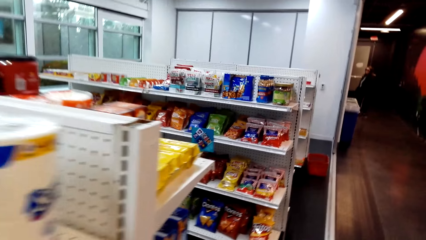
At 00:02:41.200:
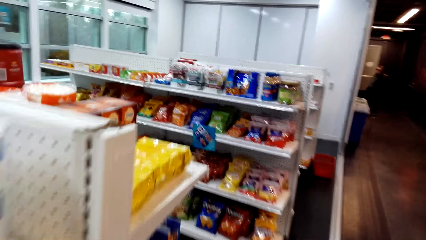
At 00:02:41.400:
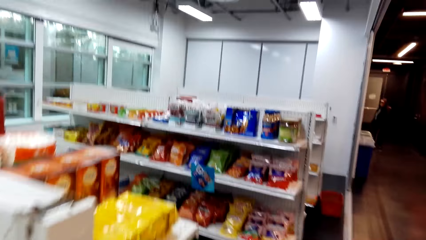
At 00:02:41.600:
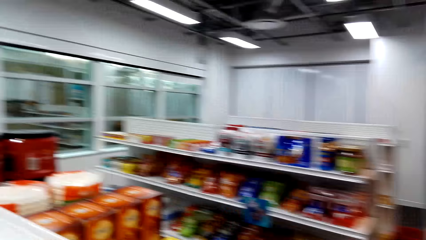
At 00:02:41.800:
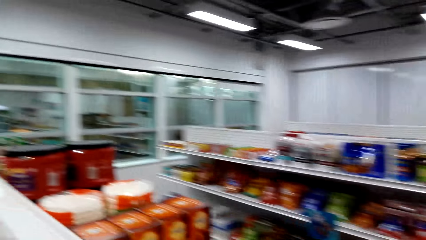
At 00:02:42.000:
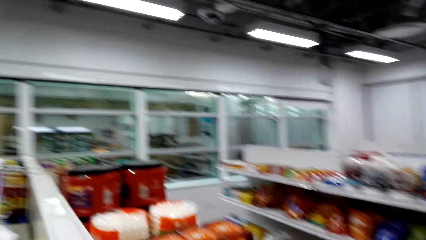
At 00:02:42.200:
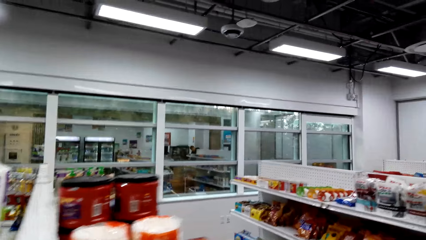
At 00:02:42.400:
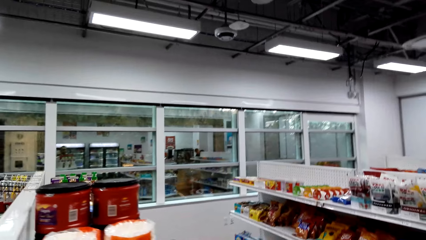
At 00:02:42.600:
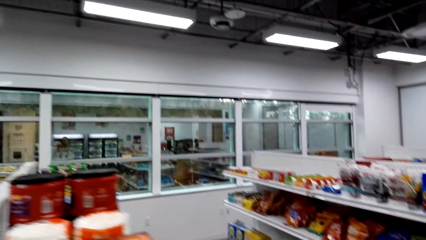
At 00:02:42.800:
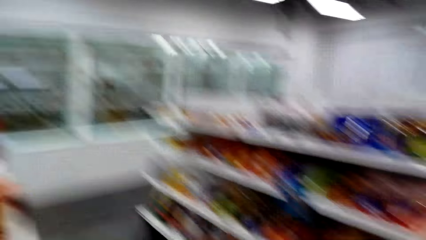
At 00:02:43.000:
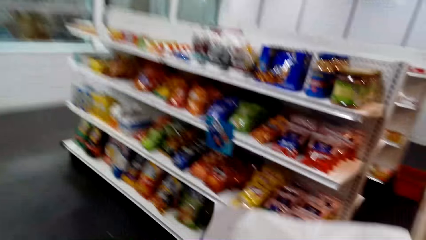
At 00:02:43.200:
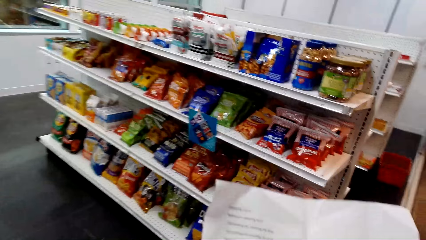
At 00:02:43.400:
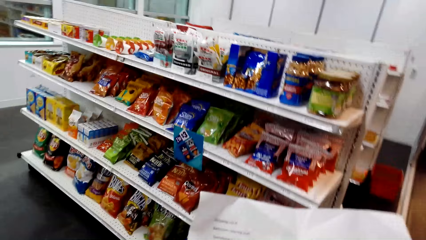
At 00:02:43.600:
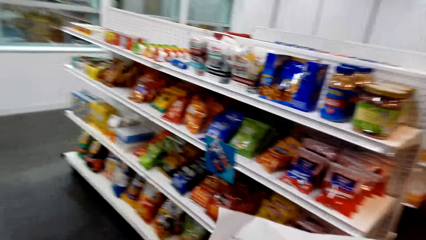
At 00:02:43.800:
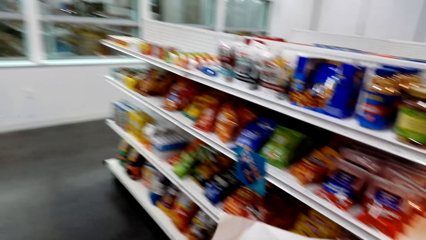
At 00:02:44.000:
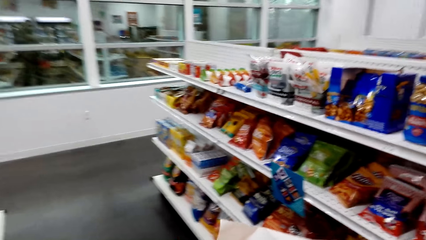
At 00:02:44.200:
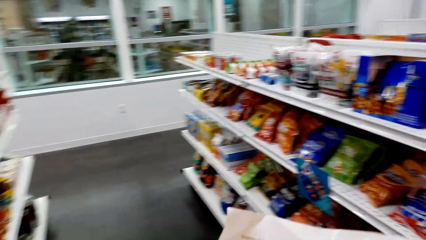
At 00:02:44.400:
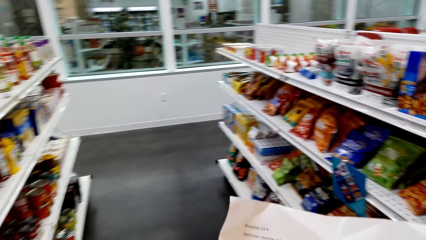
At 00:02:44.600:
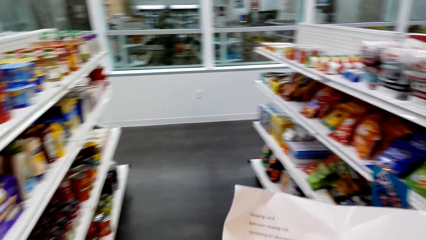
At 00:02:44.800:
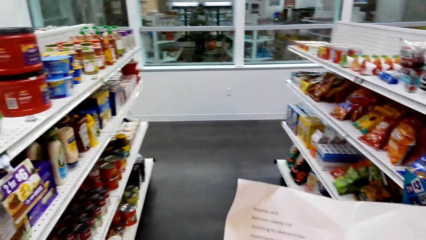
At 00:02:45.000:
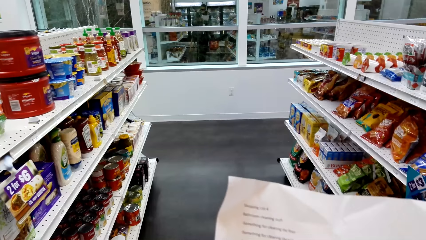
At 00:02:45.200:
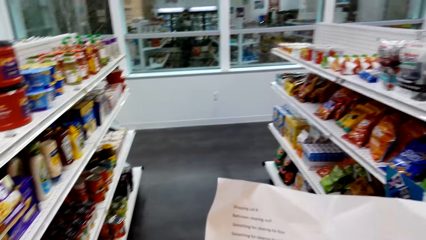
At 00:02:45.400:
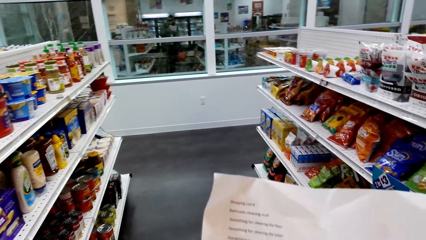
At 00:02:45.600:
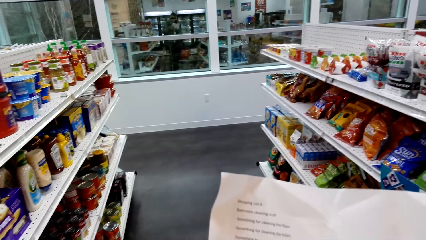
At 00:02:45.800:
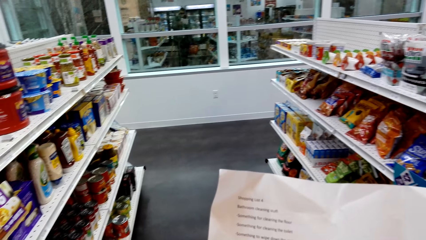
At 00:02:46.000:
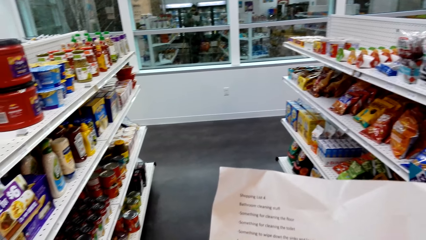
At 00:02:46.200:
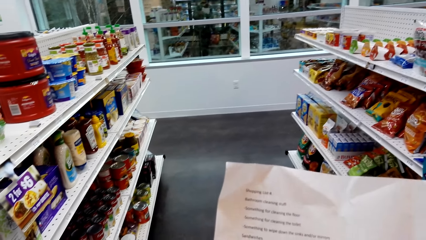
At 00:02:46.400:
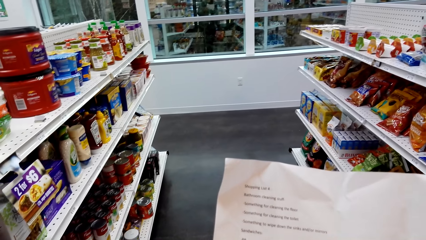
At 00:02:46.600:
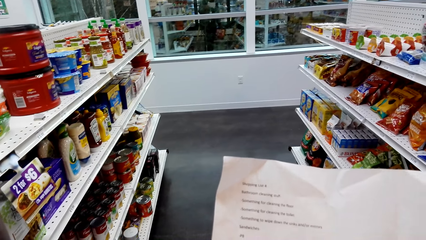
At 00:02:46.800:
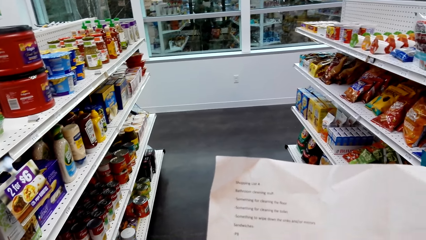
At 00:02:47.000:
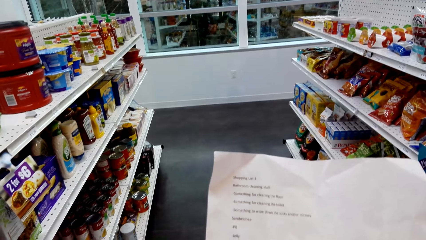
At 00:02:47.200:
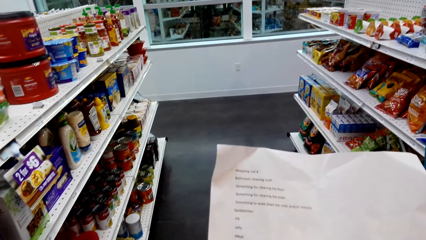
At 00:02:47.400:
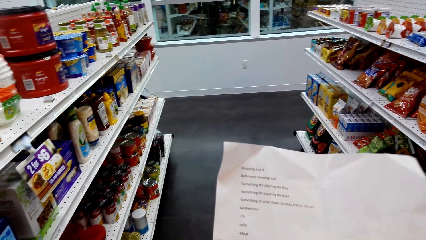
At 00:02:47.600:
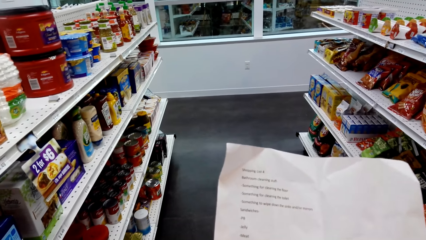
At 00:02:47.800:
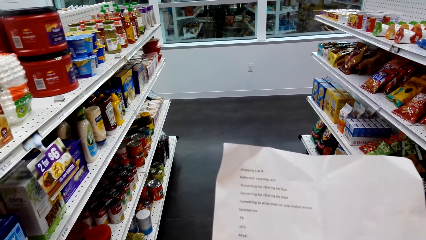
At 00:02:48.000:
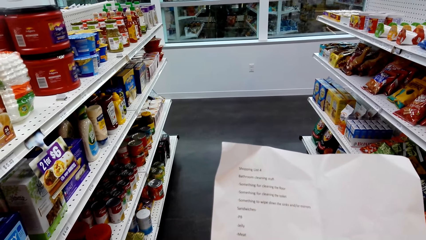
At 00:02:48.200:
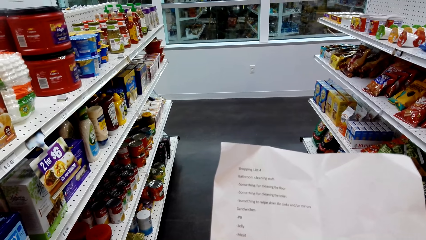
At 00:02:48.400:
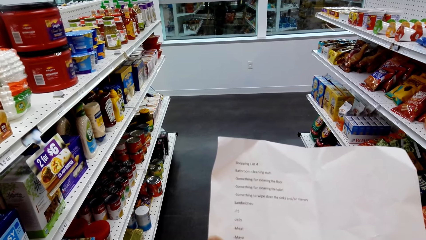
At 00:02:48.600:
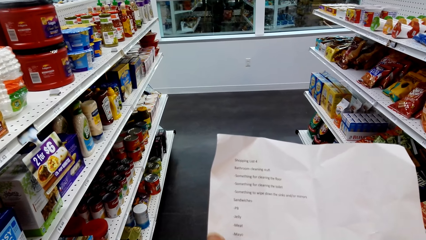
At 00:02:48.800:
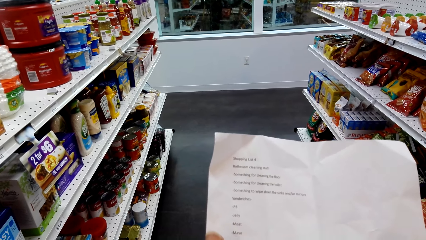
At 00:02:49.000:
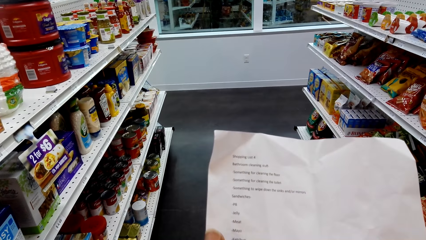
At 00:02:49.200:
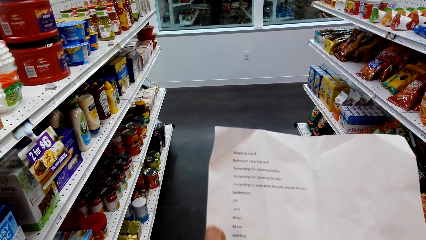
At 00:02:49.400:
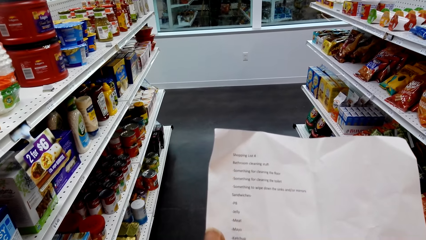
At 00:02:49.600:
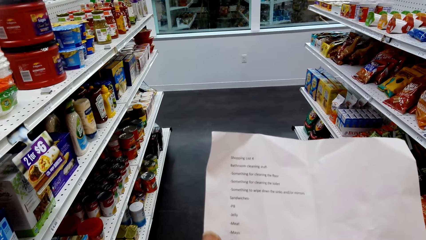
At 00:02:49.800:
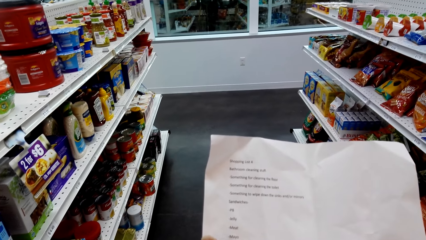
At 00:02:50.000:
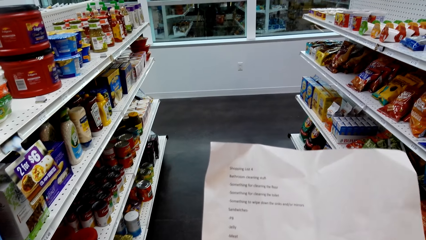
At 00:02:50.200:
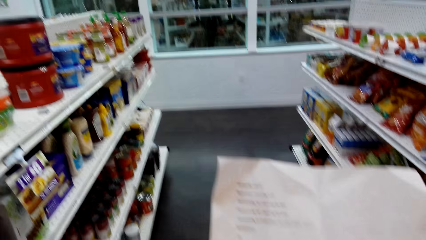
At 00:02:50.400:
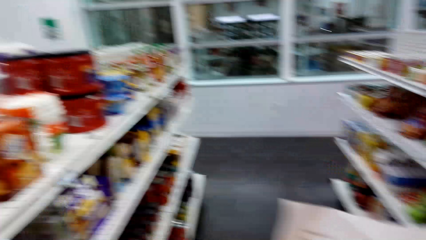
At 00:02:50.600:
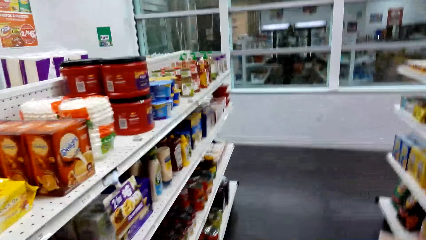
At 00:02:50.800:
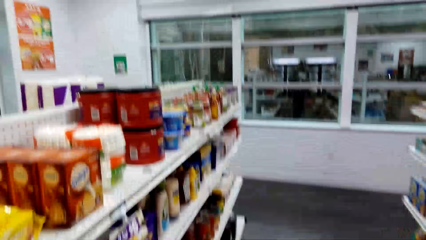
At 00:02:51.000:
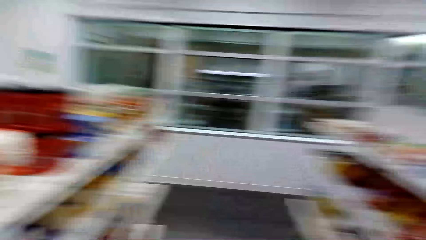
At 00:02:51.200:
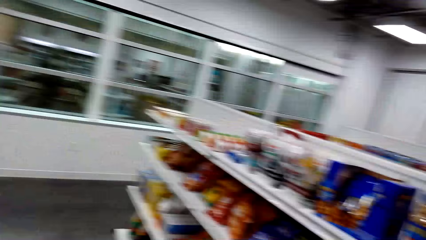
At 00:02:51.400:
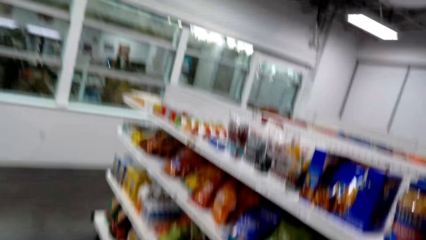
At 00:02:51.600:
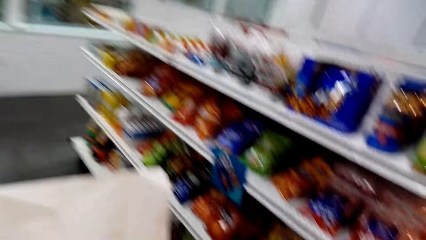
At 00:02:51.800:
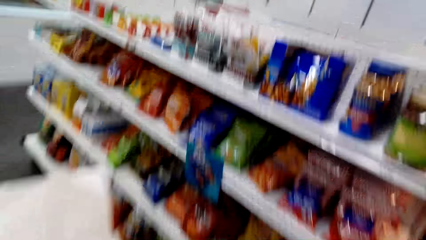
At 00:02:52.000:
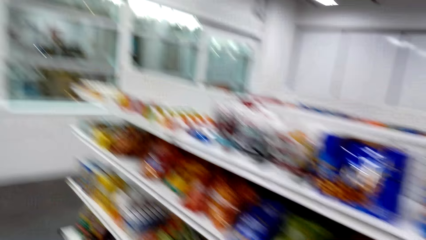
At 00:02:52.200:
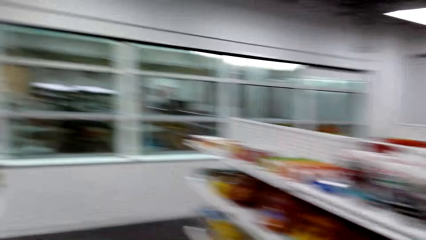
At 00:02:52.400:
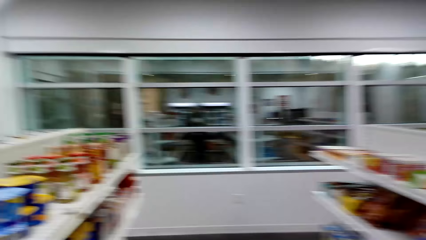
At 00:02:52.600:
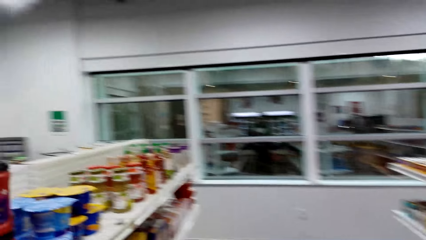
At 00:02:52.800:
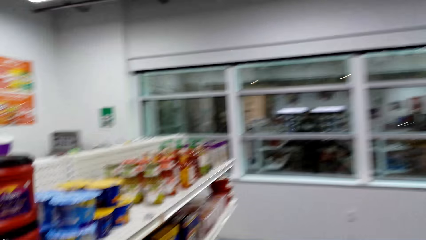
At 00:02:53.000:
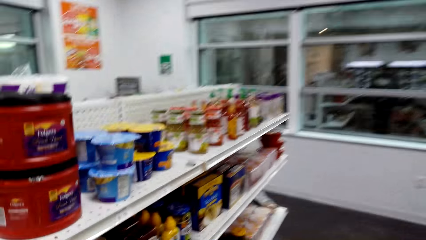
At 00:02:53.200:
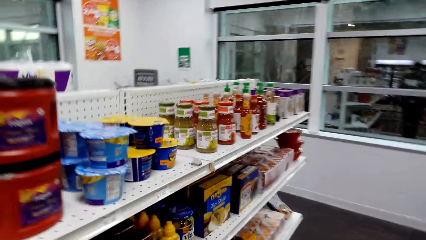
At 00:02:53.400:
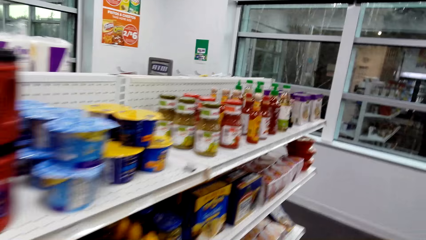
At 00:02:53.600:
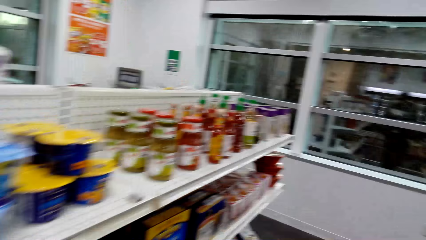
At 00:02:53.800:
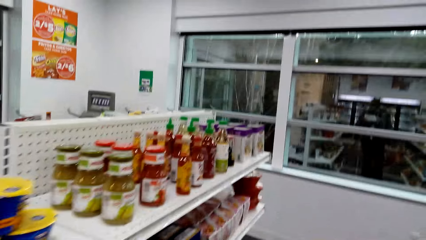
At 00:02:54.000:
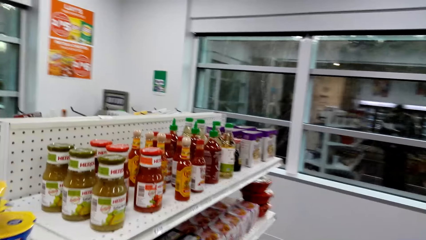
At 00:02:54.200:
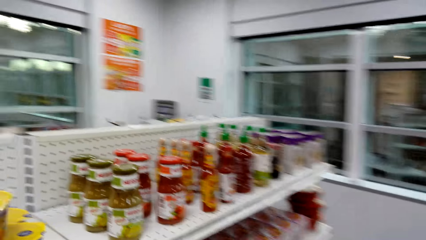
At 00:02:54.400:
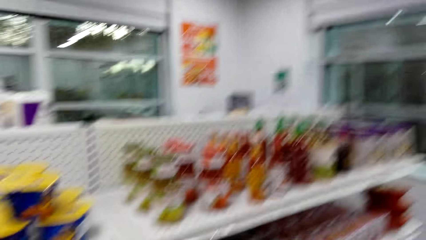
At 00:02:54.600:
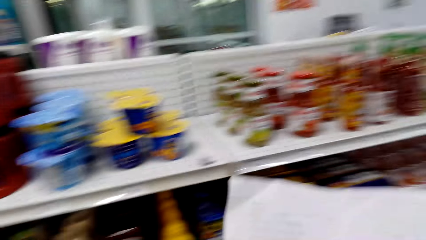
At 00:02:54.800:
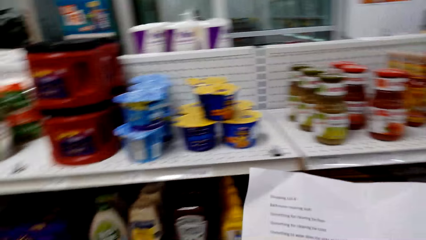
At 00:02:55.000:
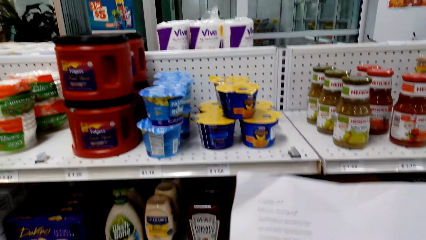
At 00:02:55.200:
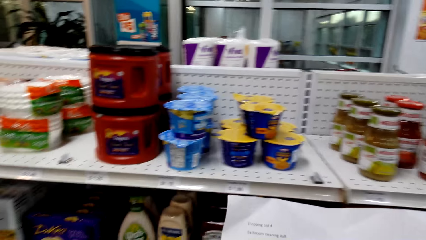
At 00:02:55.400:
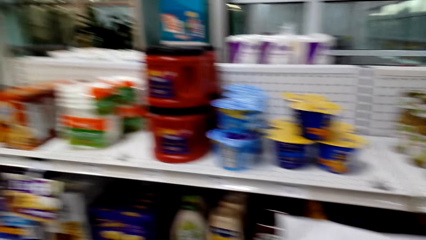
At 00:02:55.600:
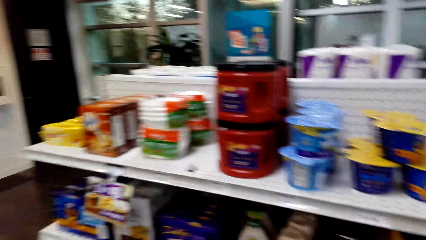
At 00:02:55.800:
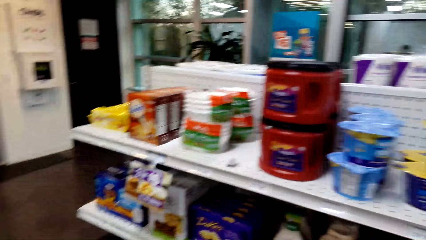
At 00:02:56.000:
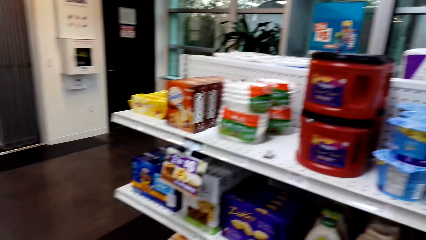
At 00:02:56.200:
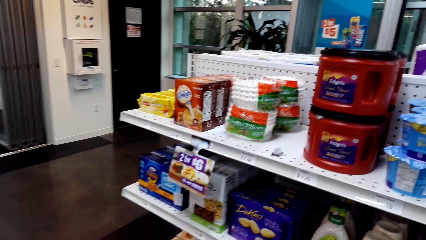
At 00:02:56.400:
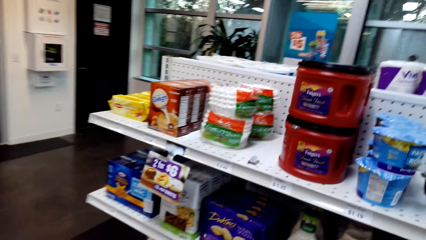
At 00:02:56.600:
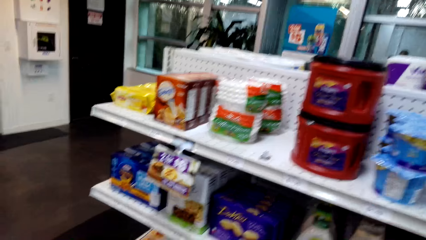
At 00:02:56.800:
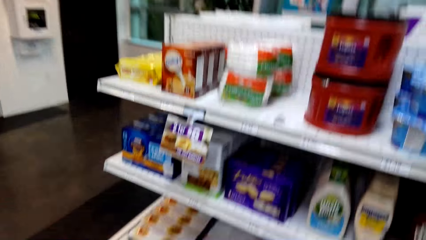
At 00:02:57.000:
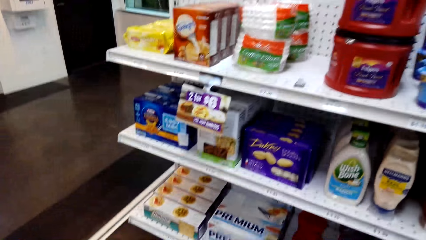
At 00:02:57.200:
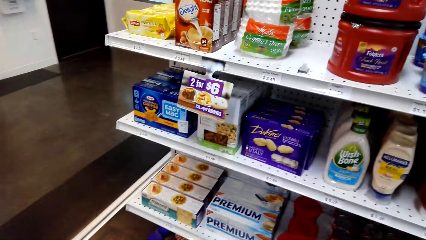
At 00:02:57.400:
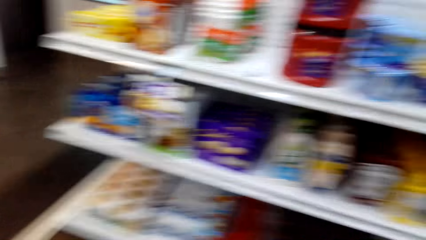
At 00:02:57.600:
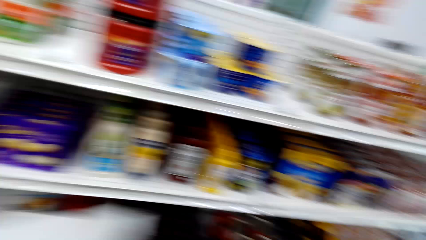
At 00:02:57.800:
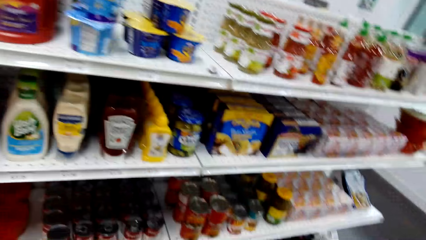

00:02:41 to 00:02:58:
The camera wearer looks around. They read the paper. They look at the shelves. They walk around. They read the paper. They look around.
